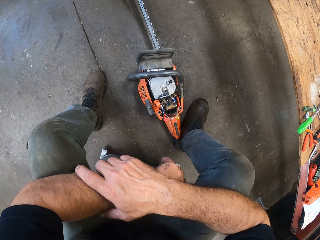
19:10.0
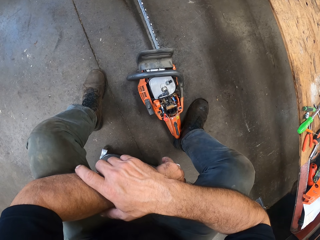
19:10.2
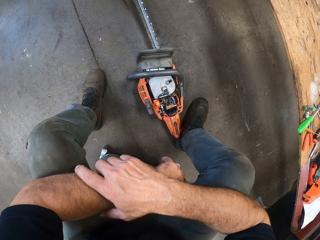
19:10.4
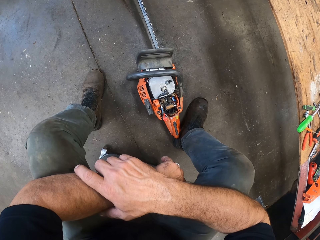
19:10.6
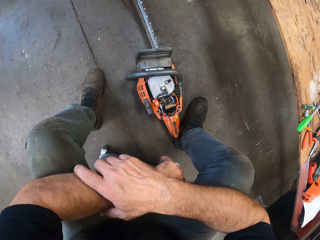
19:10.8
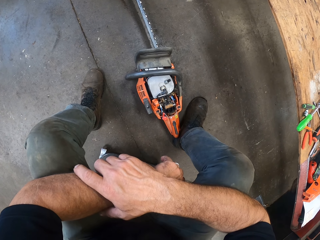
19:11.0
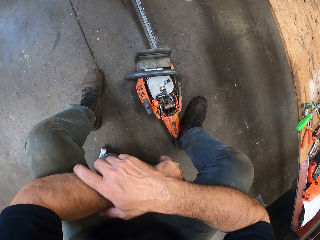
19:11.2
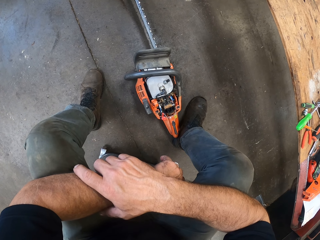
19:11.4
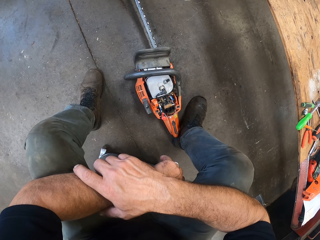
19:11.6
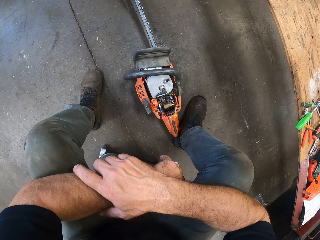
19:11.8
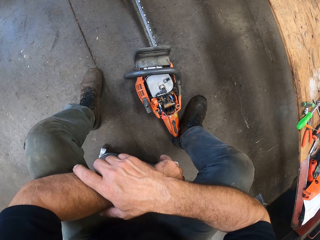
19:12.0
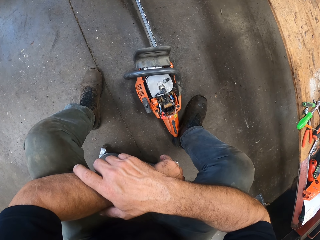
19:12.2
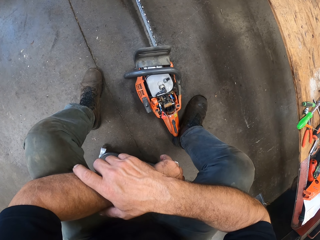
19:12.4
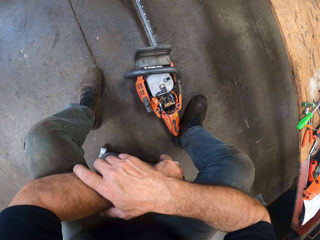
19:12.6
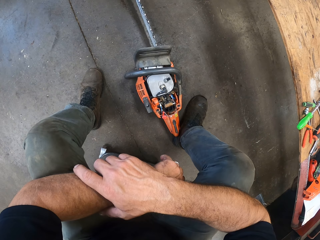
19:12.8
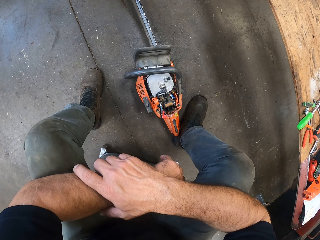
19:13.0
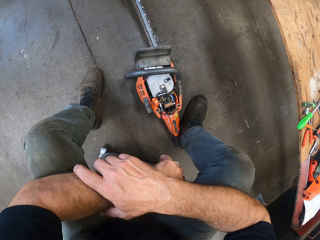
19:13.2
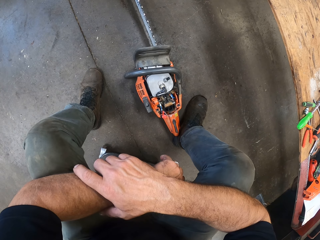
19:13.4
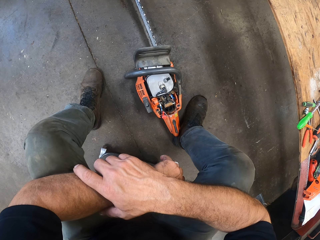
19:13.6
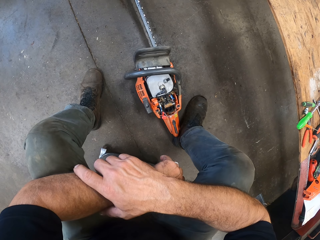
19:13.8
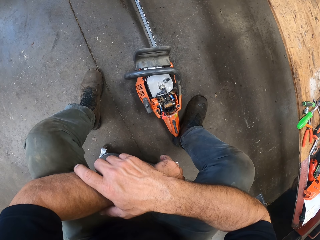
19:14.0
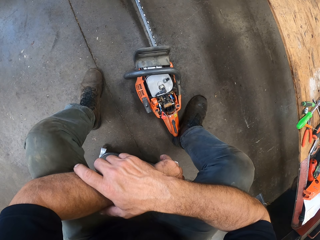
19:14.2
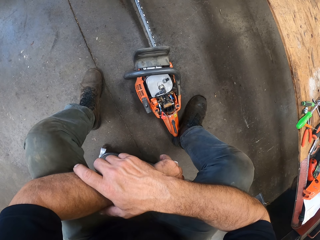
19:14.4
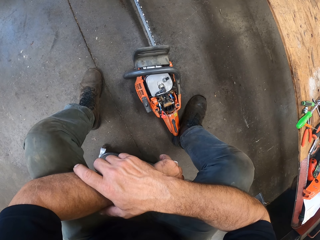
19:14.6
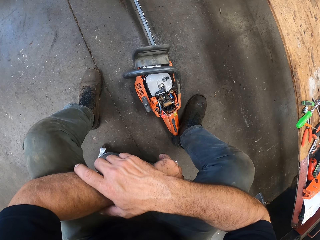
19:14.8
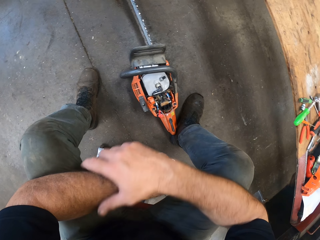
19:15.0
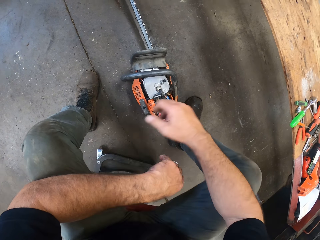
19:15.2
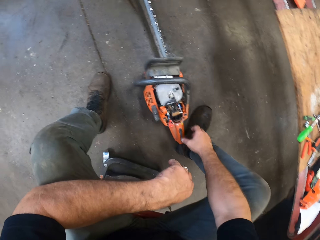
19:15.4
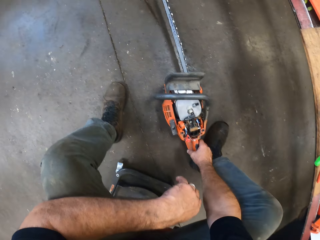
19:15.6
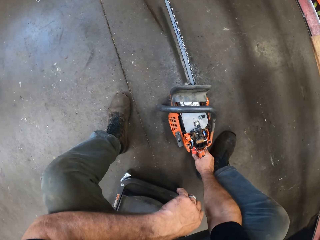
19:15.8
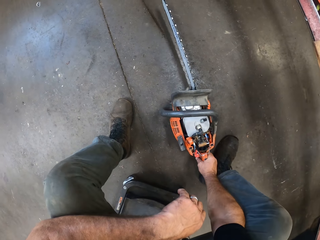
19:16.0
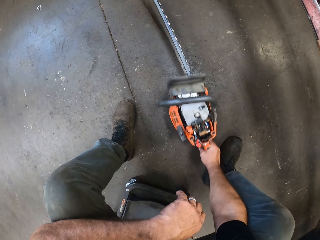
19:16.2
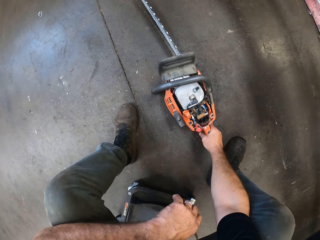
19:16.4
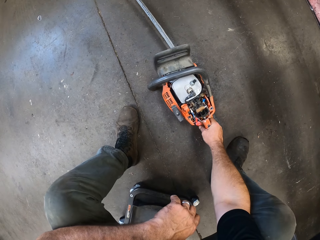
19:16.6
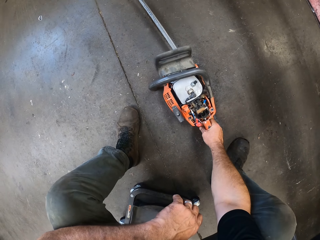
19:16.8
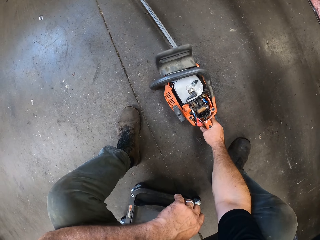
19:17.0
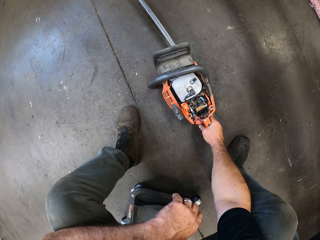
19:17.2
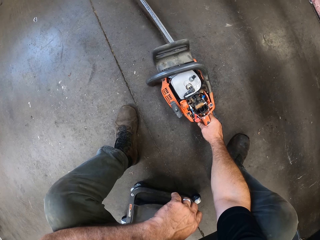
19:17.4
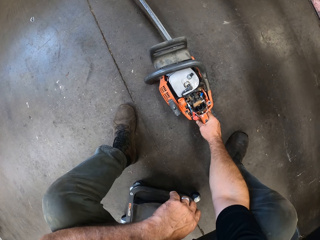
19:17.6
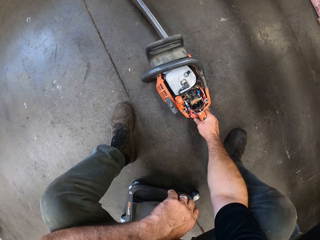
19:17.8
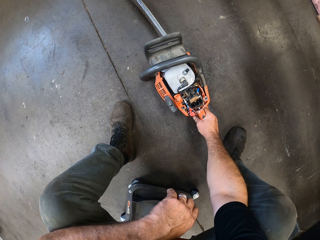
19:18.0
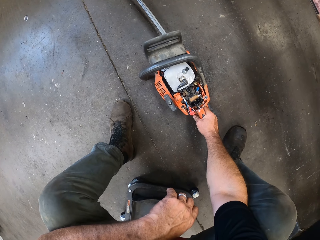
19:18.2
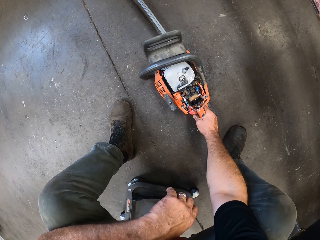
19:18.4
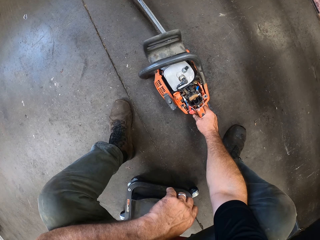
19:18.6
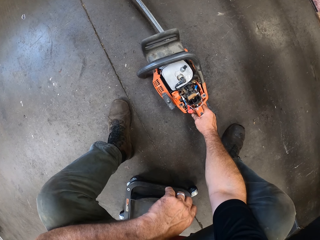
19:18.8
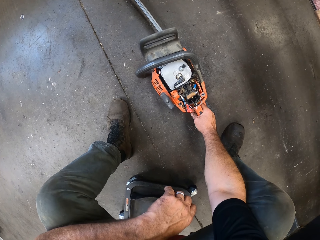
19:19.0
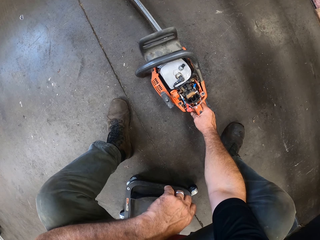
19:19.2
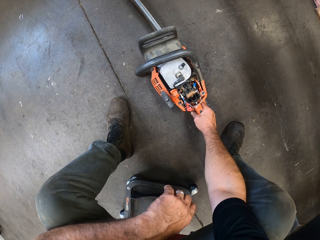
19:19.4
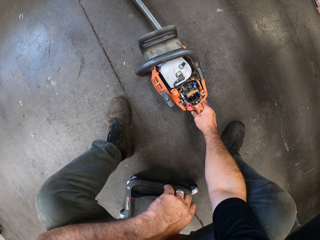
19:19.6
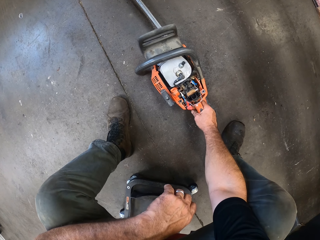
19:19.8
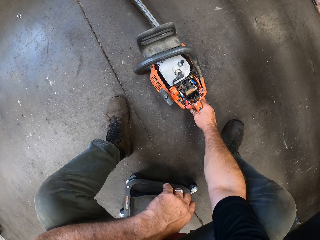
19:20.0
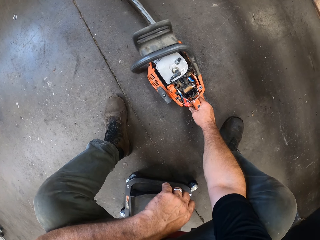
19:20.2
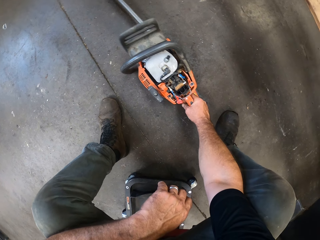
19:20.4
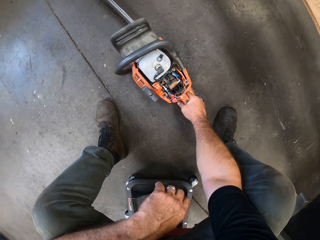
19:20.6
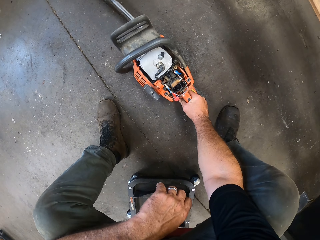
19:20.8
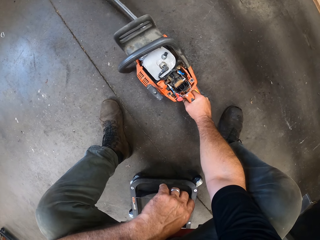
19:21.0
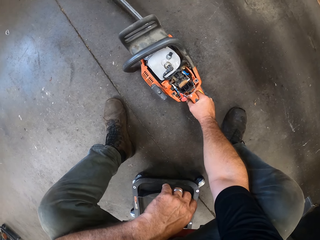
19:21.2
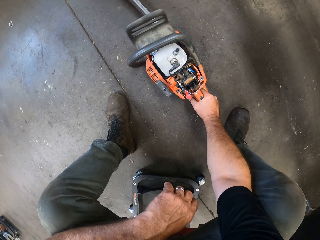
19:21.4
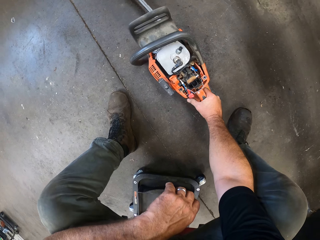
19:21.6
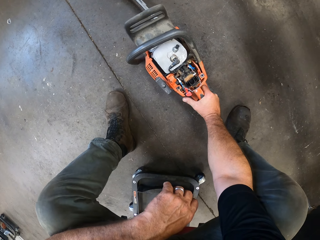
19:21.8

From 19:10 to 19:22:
The camera wearer holds the gas powered chain saw with his right hand. He moves the gas powered chain saw forward with his right hand.

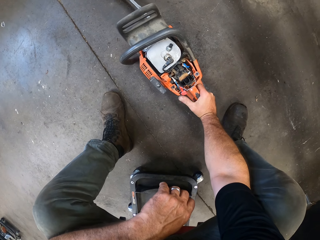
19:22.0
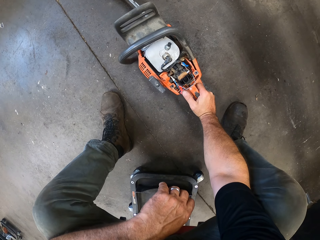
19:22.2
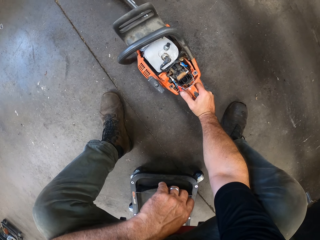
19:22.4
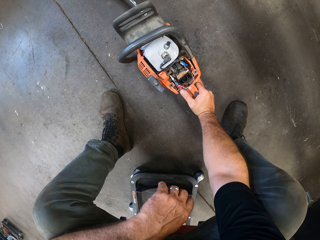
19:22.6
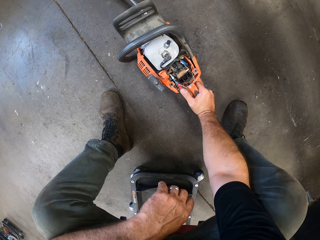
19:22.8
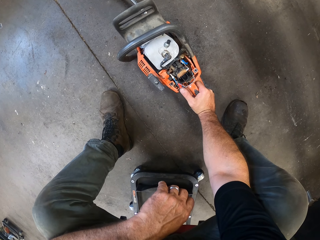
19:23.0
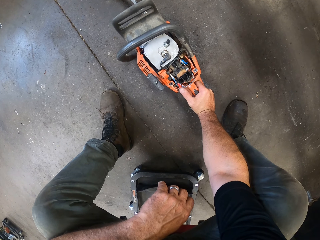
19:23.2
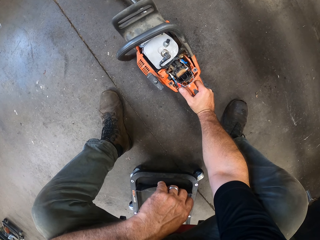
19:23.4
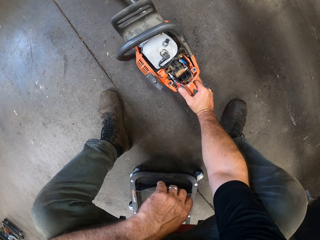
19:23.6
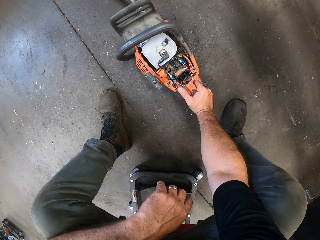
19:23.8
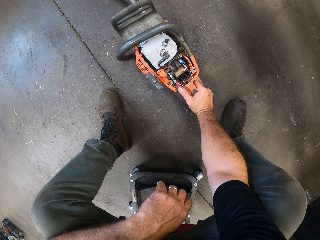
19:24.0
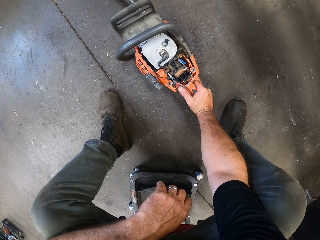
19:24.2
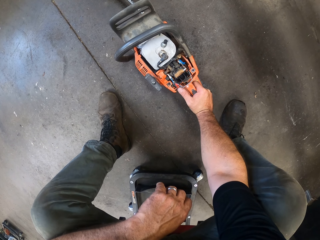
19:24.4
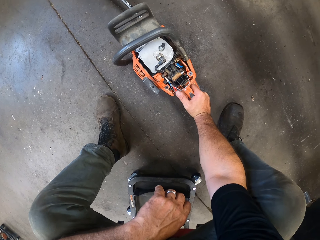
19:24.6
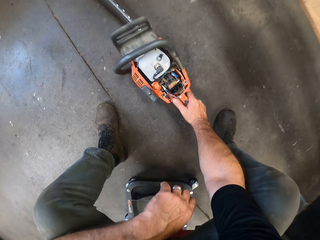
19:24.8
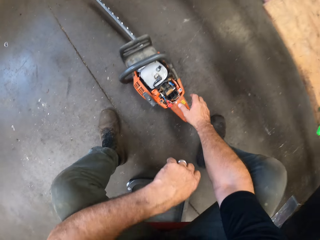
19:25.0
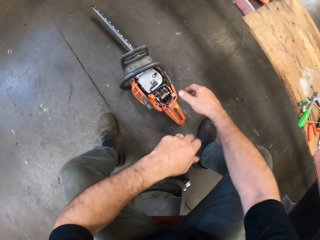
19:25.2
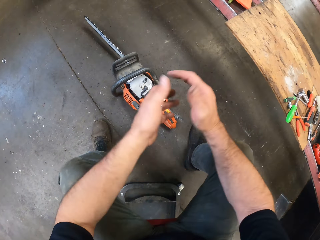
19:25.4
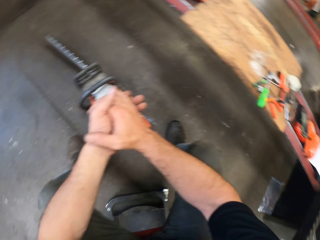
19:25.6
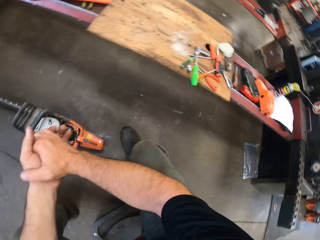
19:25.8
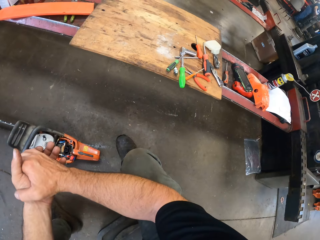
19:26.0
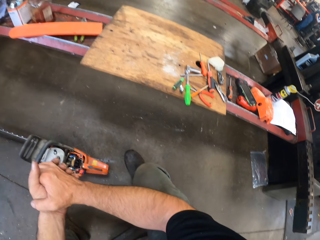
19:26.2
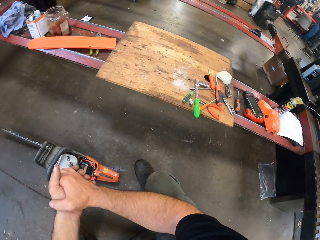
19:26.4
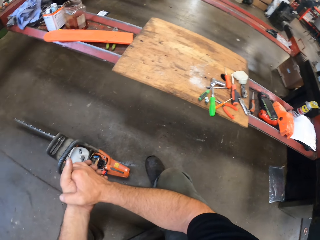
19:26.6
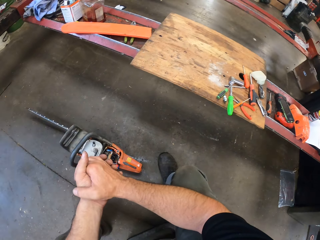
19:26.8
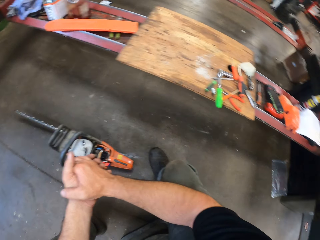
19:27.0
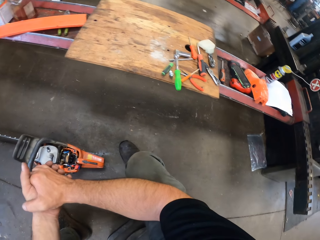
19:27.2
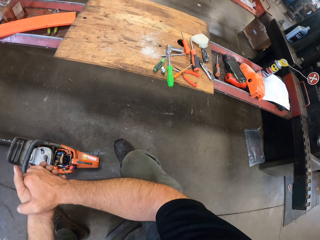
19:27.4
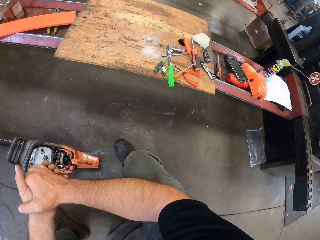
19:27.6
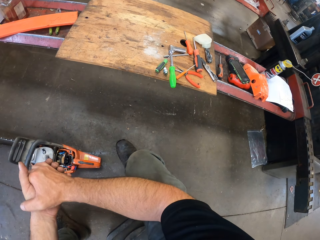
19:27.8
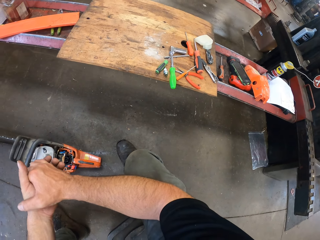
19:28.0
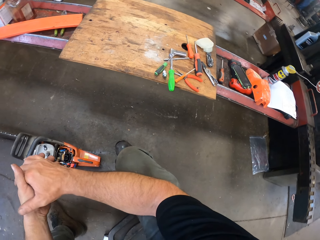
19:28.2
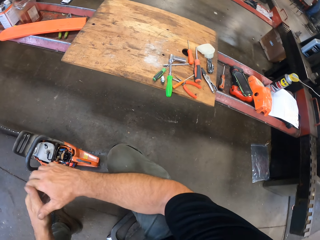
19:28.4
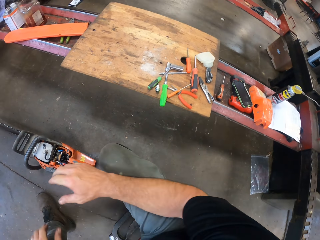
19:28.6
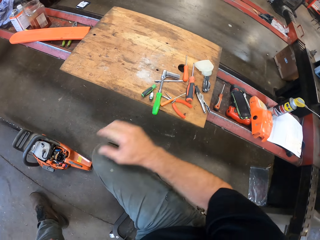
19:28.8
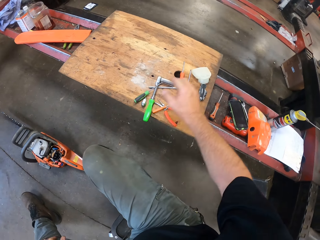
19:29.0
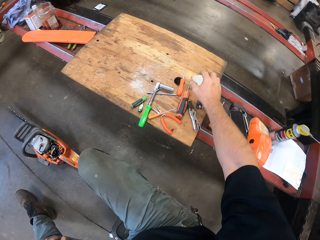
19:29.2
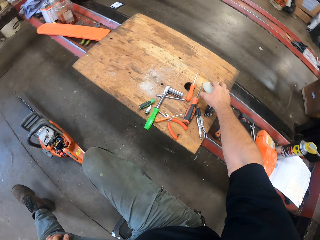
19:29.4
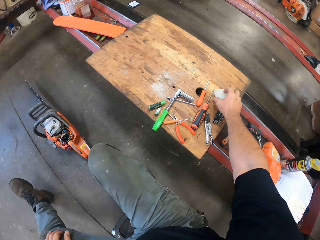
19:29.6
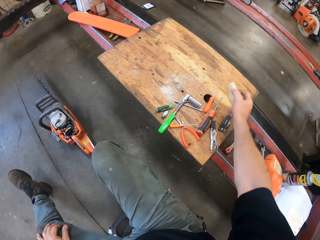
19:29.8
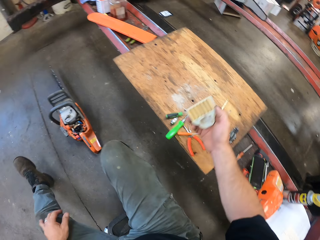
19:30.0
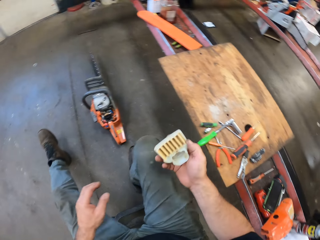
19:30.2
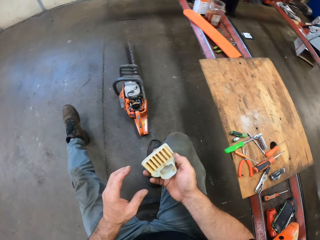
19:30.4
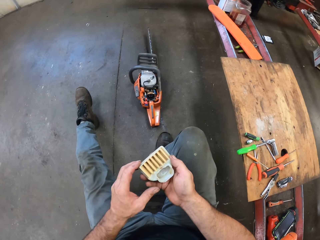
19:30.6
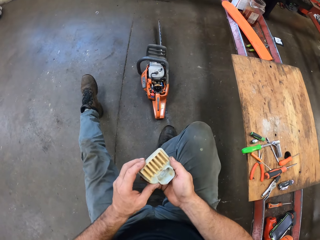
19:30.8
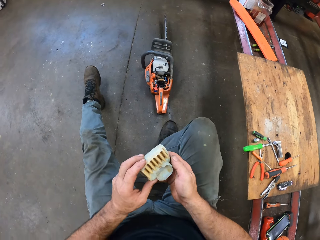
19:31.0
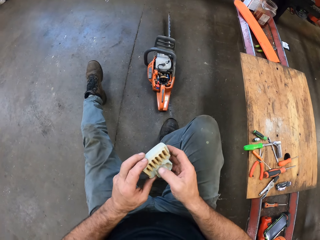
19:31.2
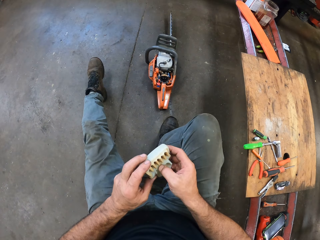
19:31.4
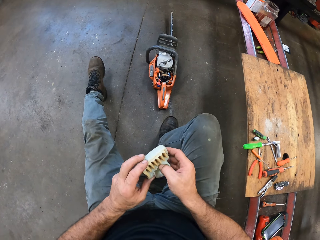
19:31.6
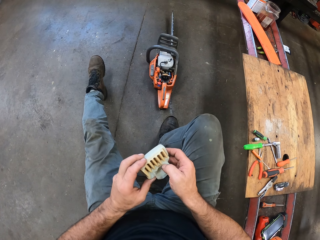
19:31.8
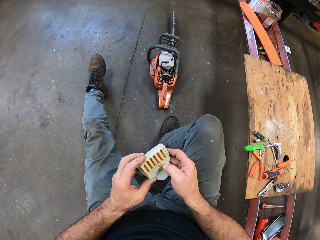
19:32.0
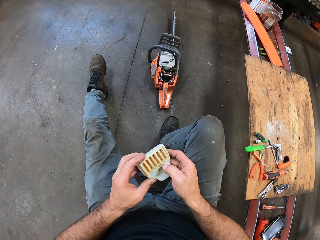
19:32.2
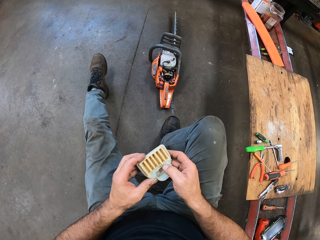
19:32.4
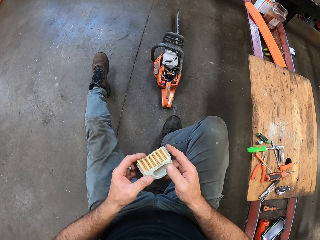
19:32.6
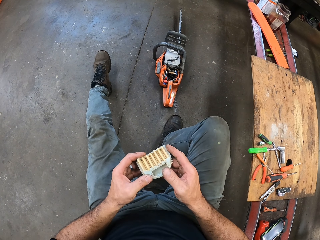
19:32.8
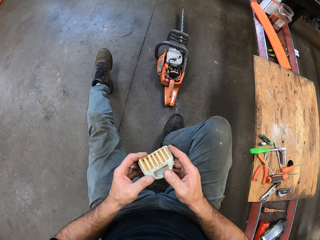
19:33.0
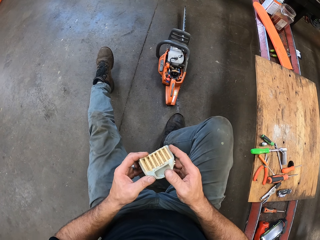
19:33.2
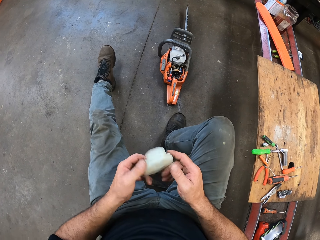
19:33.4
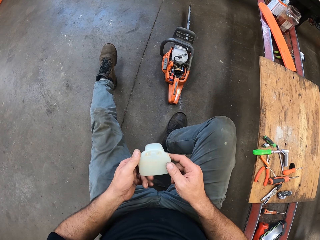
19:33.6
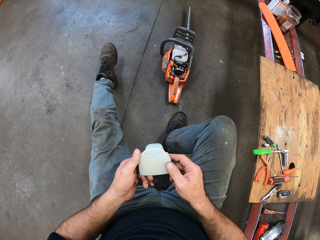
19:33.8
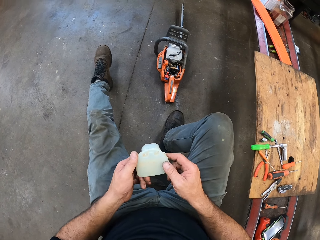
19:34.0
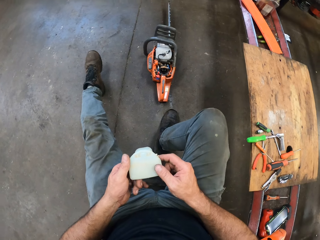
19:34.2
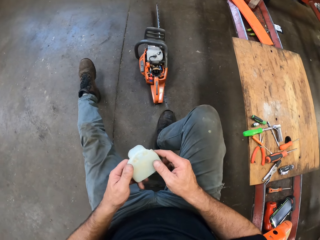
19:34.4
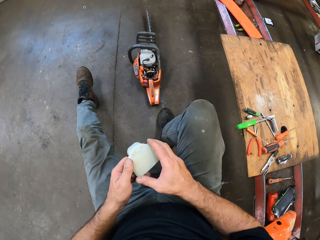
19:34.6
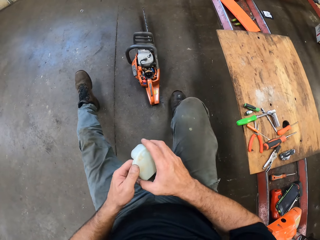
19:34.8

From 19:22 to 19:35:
The camera wearer removes his right hand from the gas powered chain saw. He claps both hands. He looks at the tools. He picks up an air filter cover from a bench tool with his right hand. He holds the air filter cover with both hands. He inspects something.
